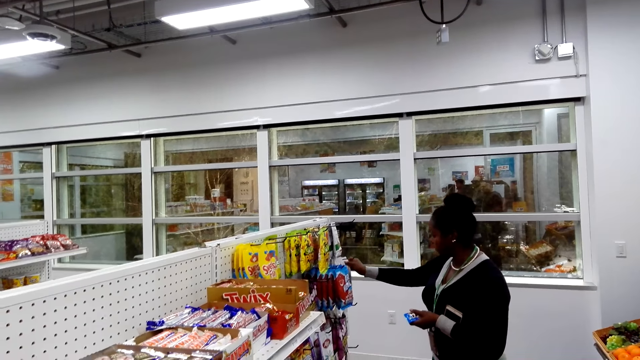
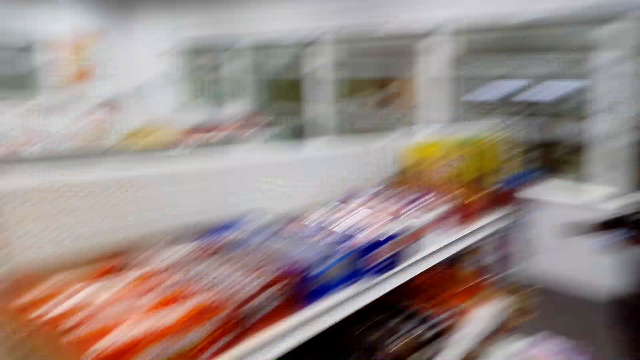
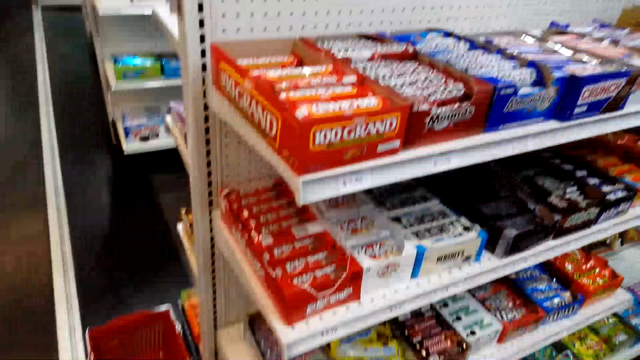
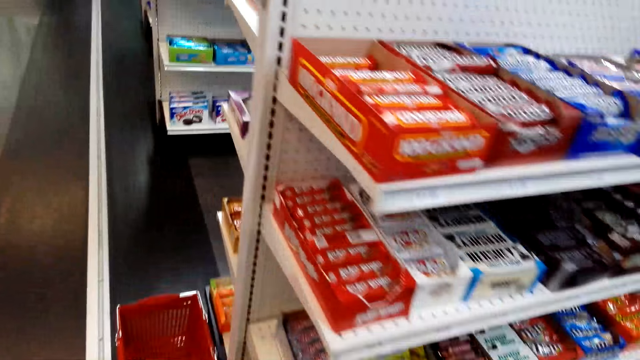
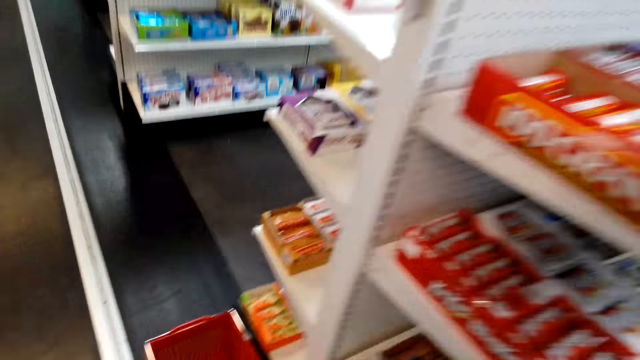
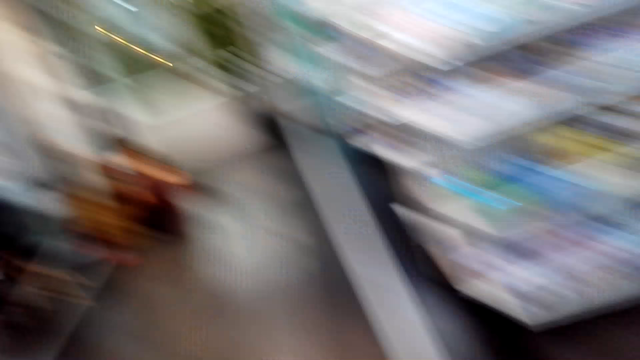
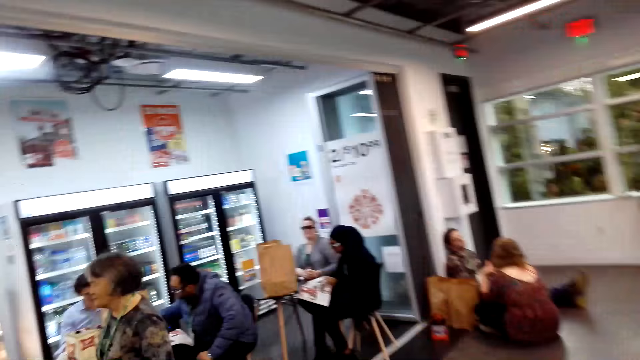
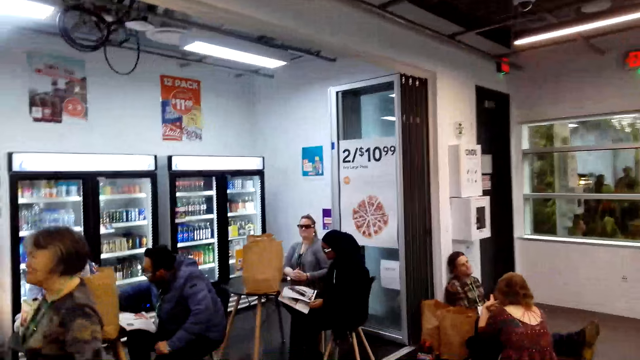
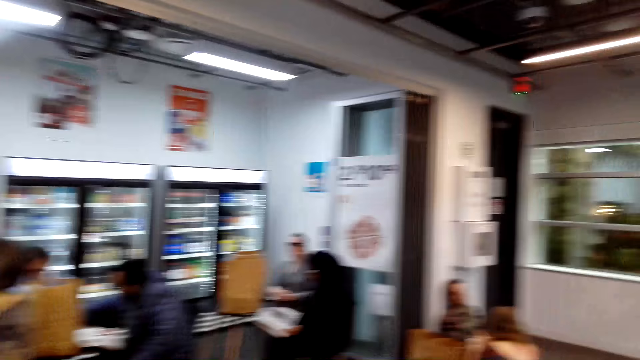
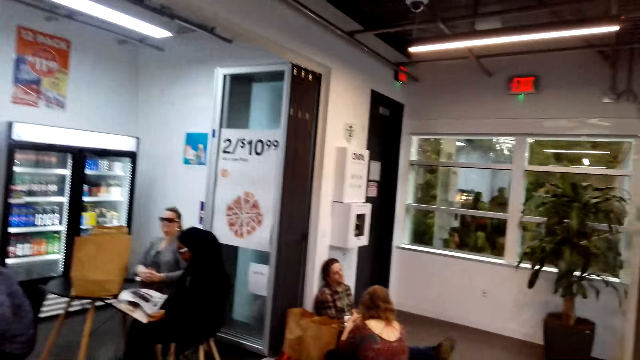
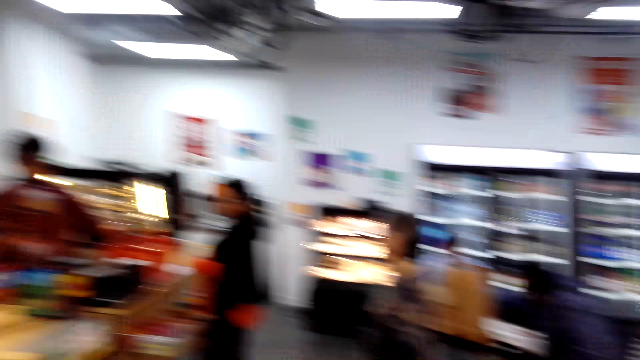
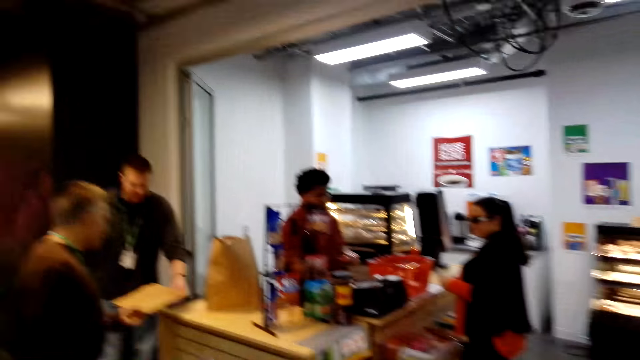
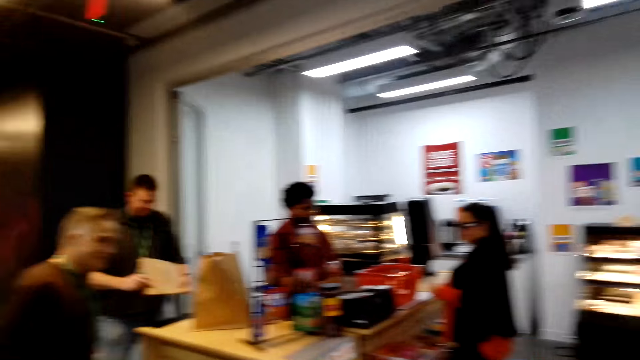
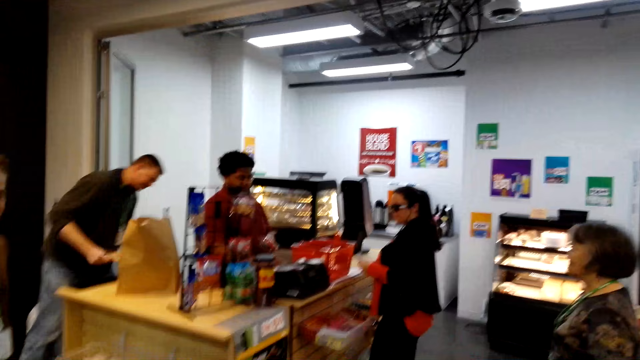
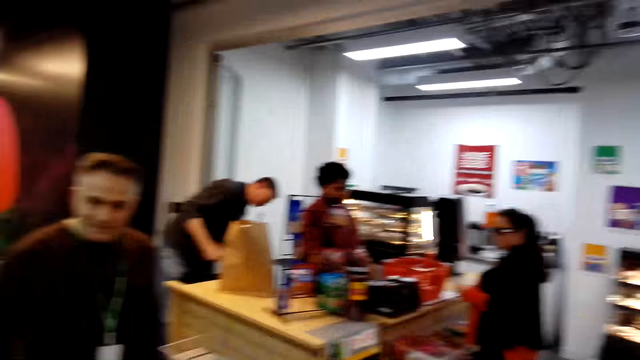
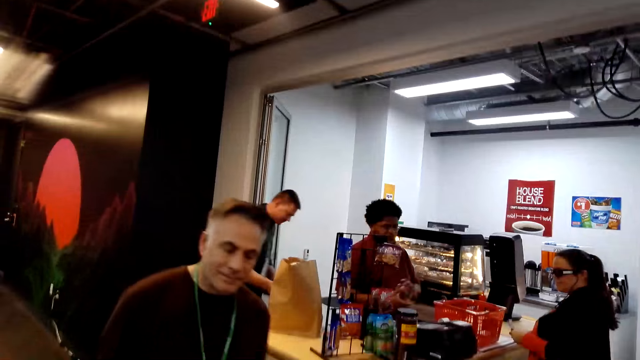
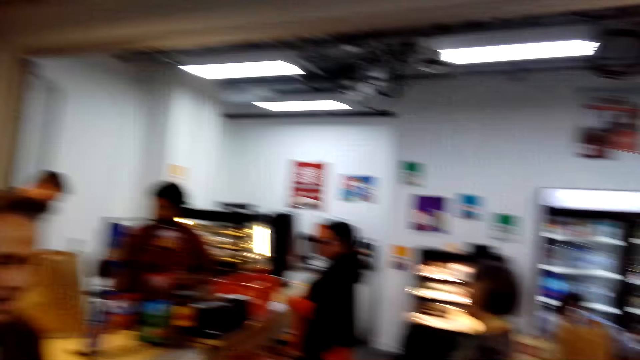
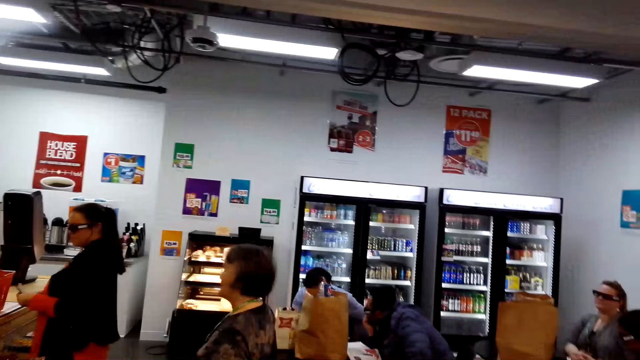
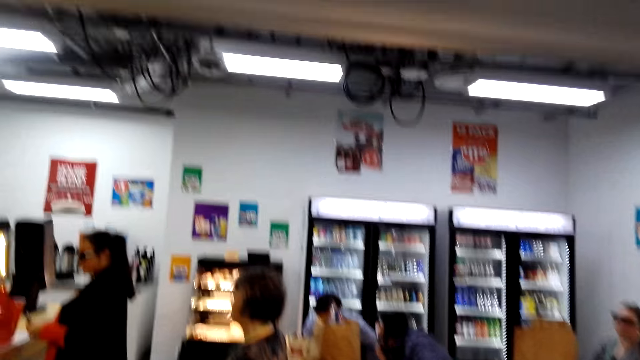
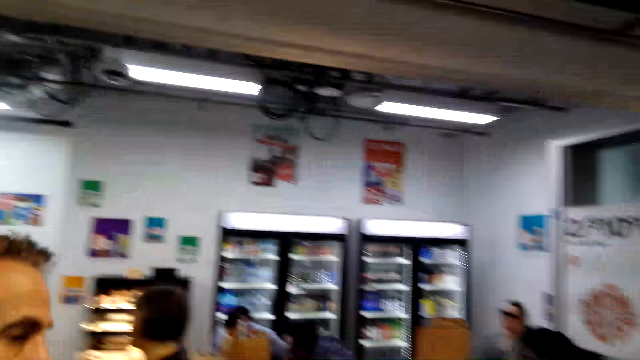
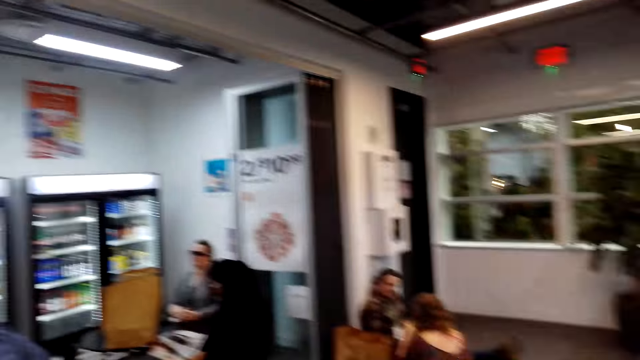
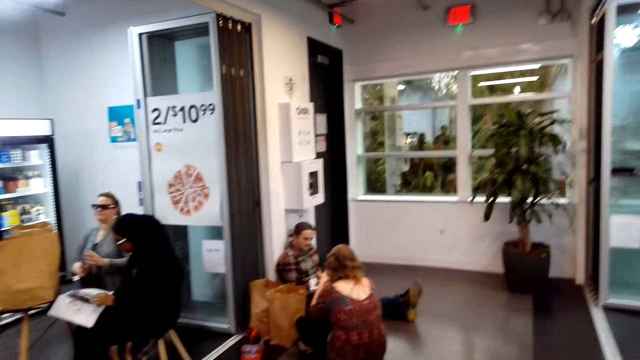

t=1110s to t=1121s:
A woman hangs the item. A person sits in the supermarket. Another person stands in the supermarket. Another person stands in the supermarket. Another person stands in the supermarket. Another person flips the newspaper in the supermarket. Another person sits in the supermarket. Another person sits in the supermarket. The camera wearer walks a few steps. Another person packages the items in the supermarket. Another person walks in the supermarket. Another person stands in the supermarket. Another person stands in the supermarket. The camera wearer looks around.

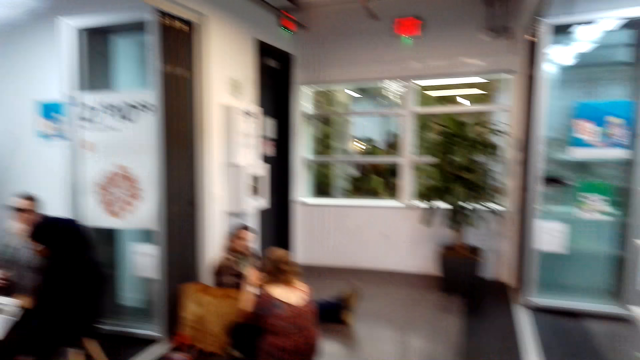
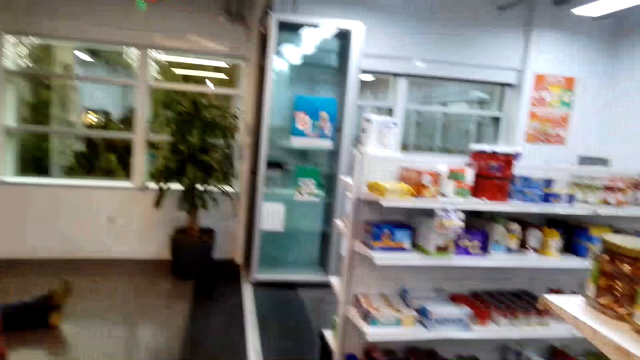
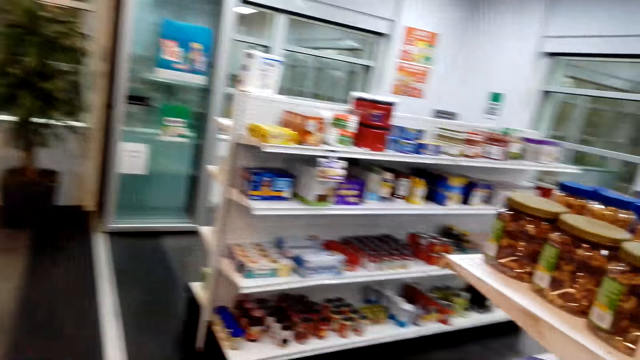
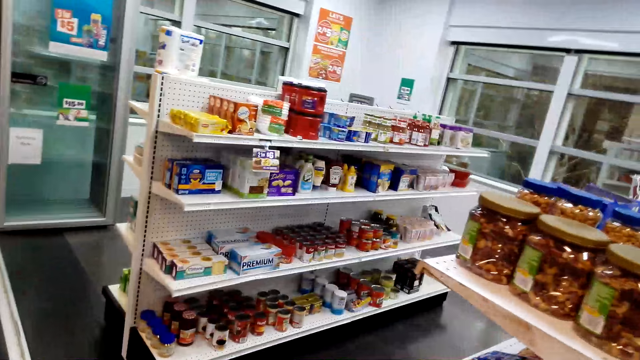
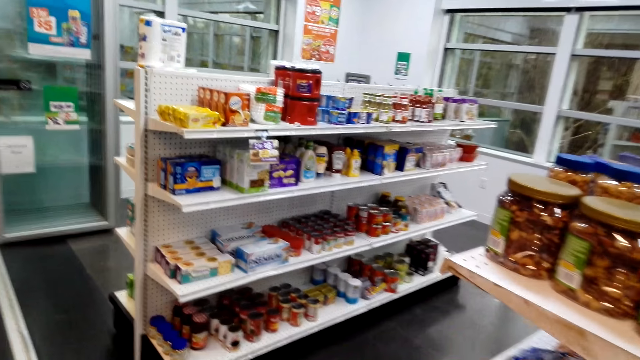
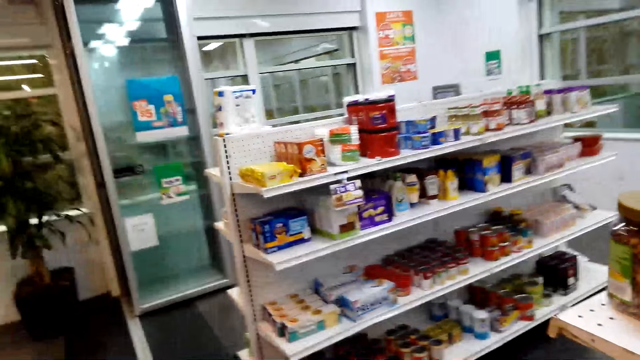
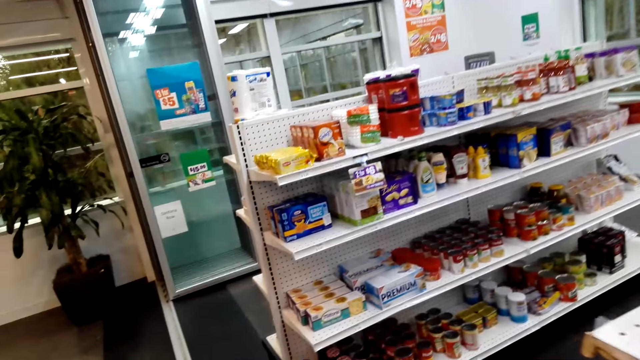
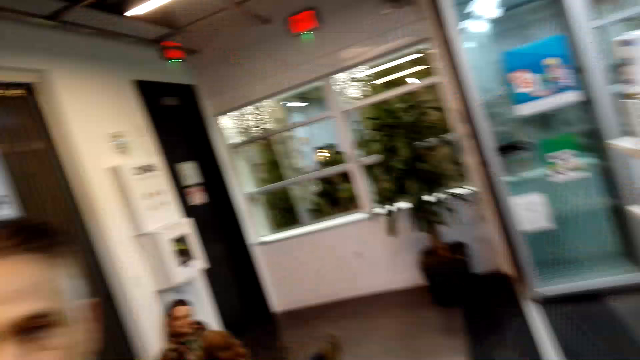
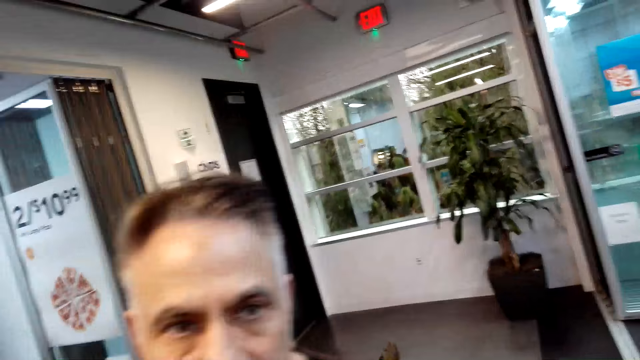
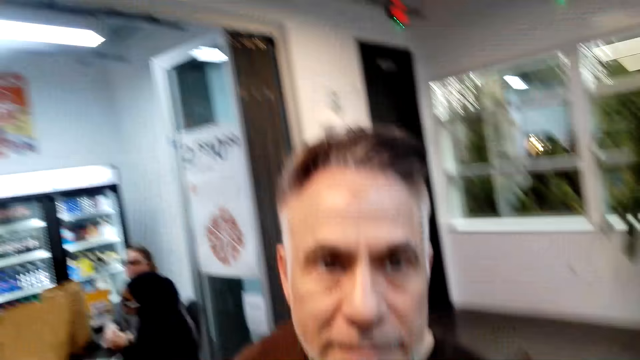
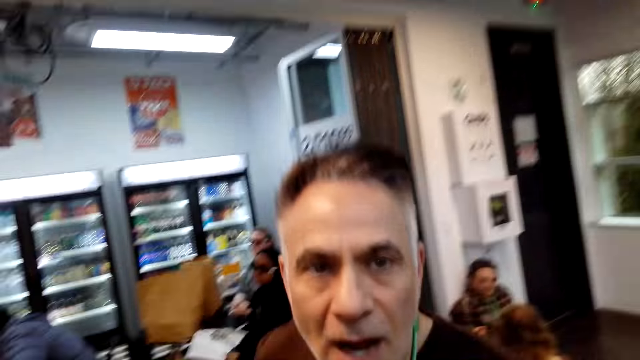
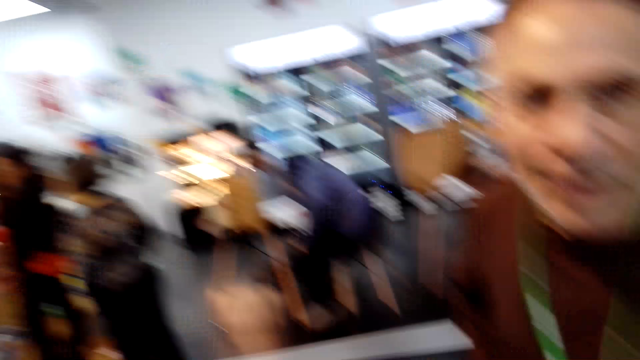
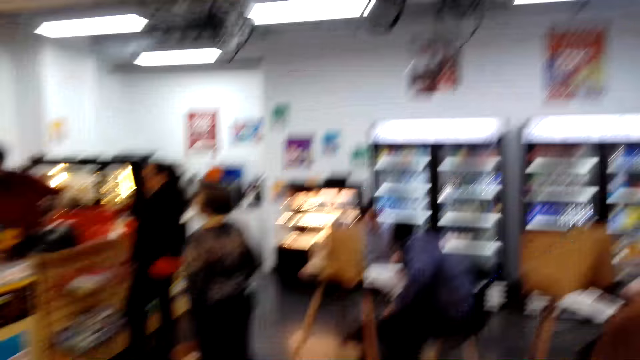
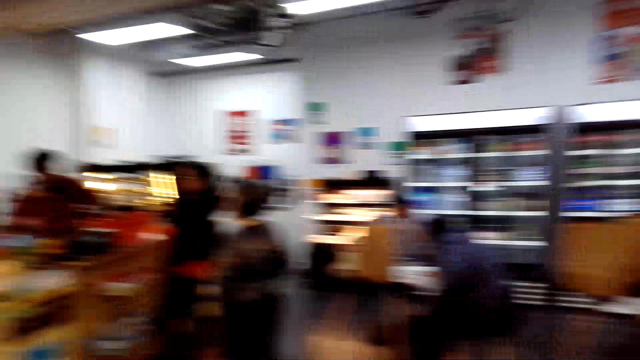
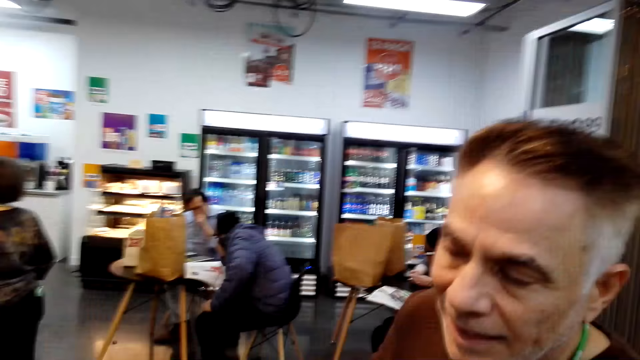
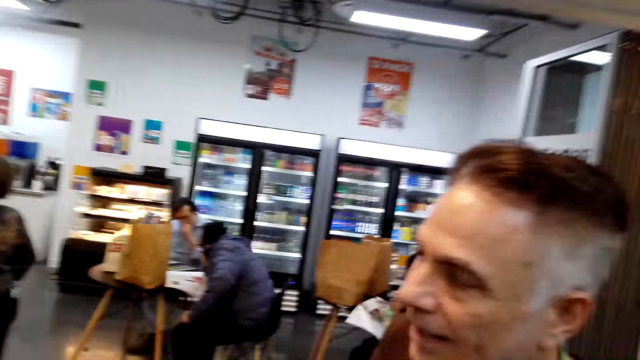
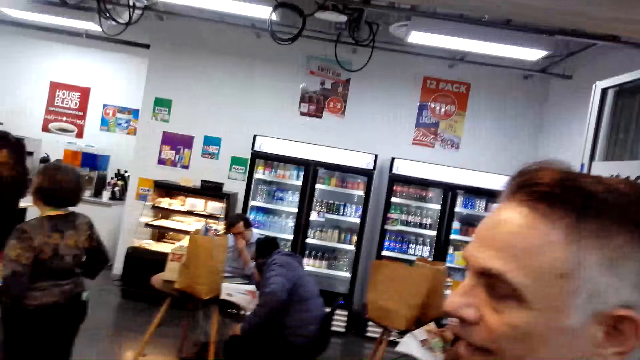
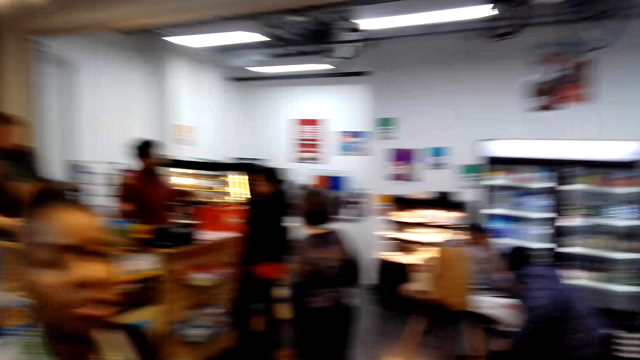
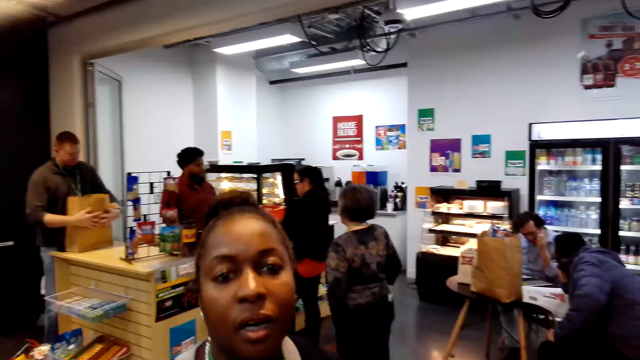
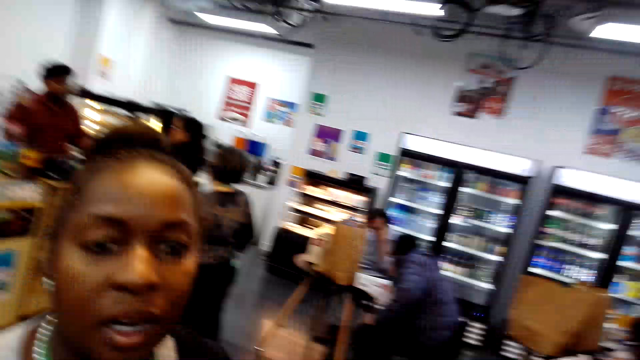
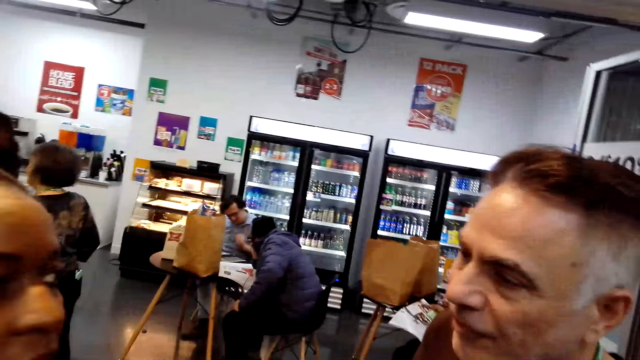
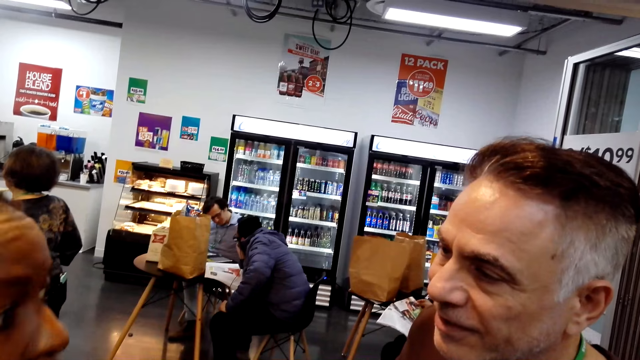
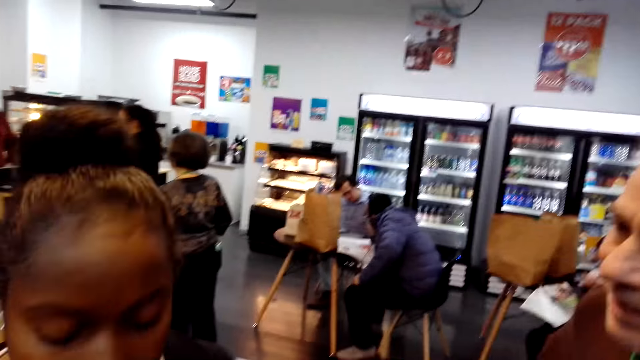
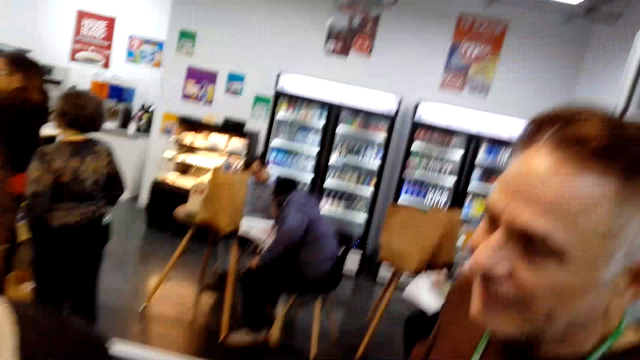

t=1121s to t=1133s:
A person walks in the supermarket. The camera wearer converses. A man converses. Another person walks in the supermarket. A woman converses.
